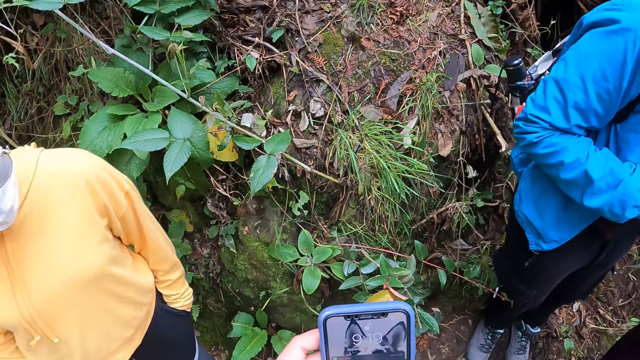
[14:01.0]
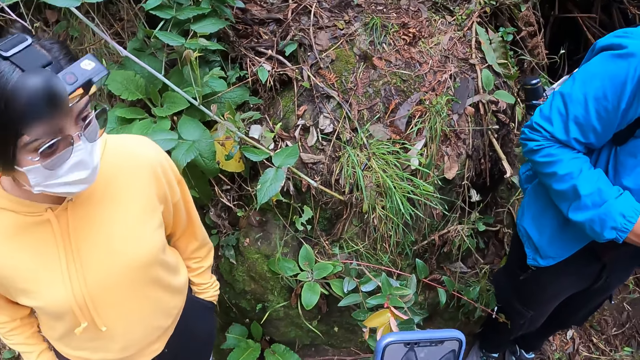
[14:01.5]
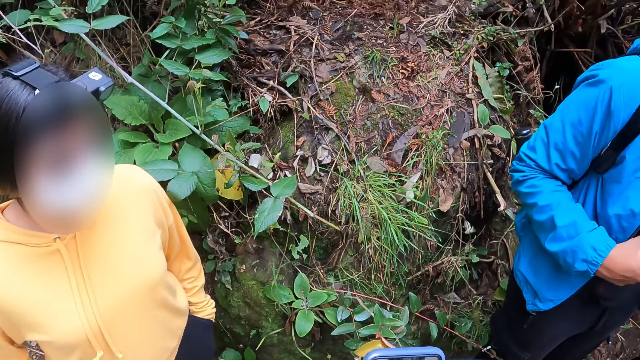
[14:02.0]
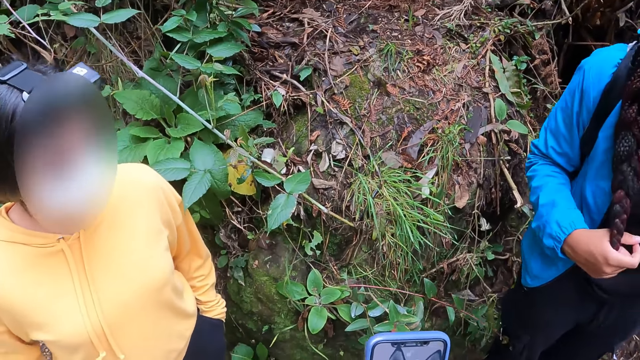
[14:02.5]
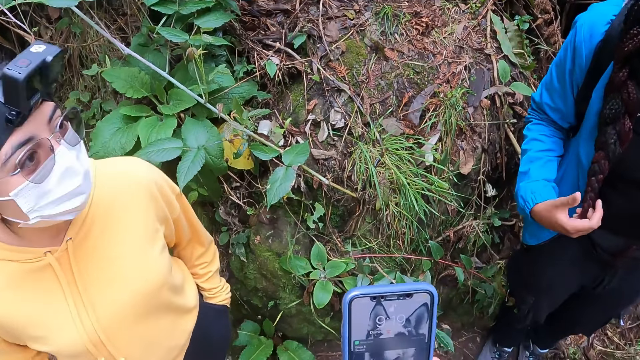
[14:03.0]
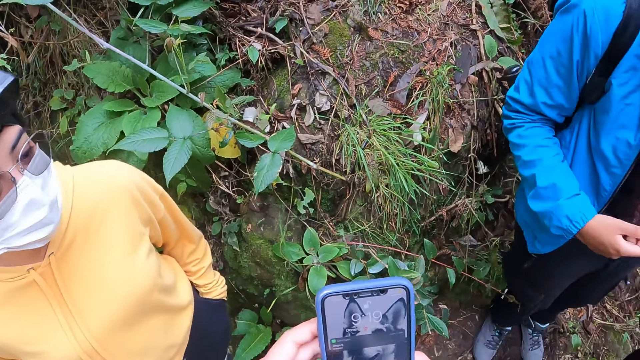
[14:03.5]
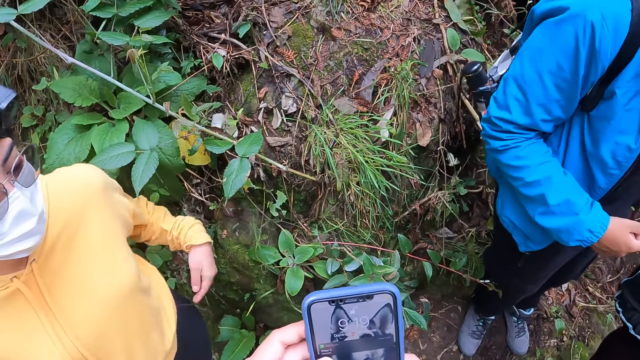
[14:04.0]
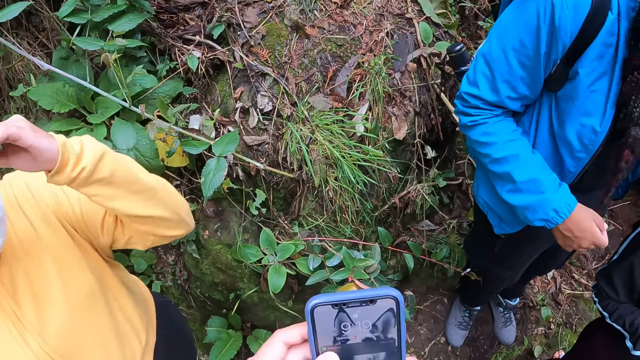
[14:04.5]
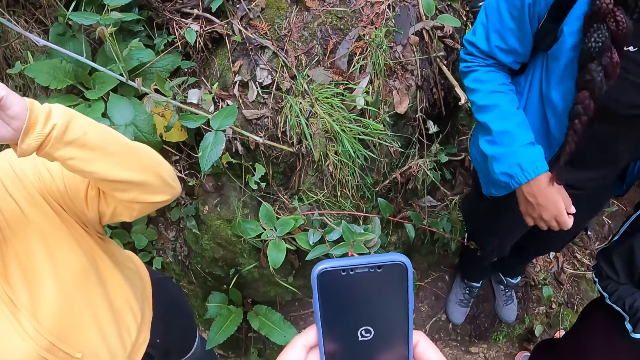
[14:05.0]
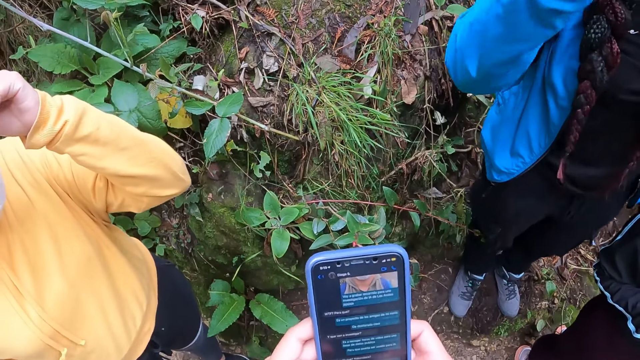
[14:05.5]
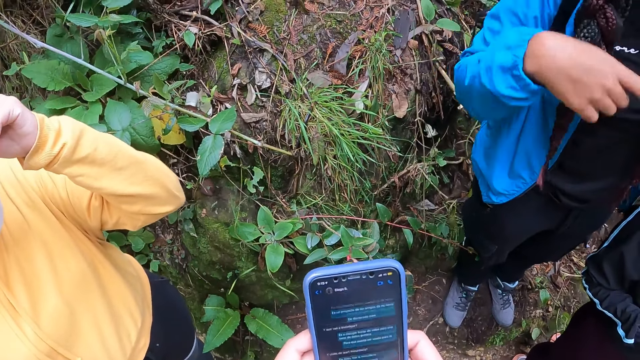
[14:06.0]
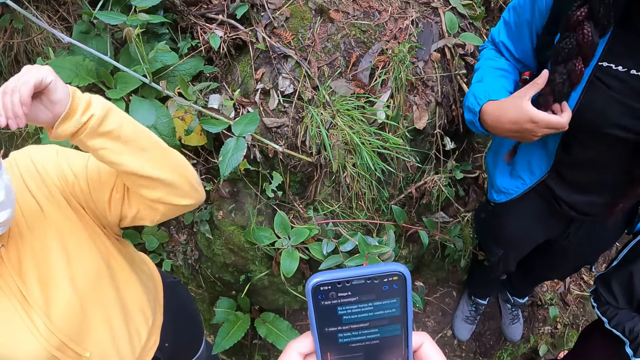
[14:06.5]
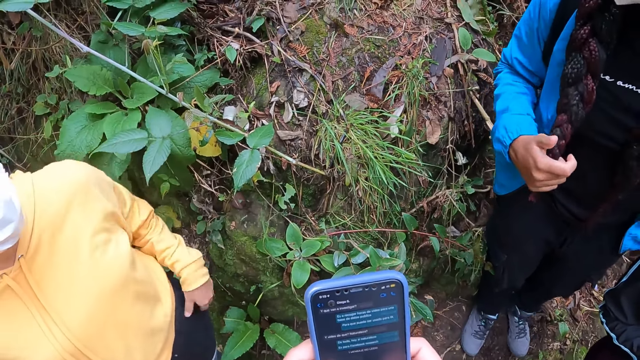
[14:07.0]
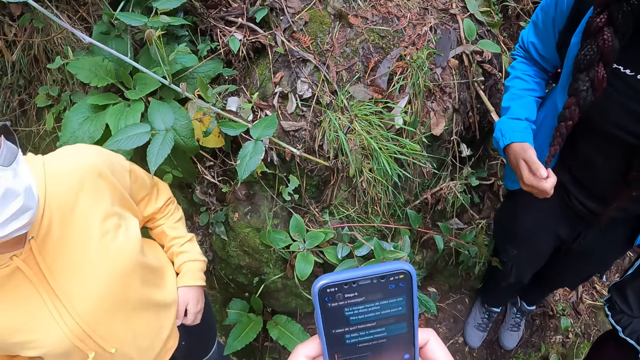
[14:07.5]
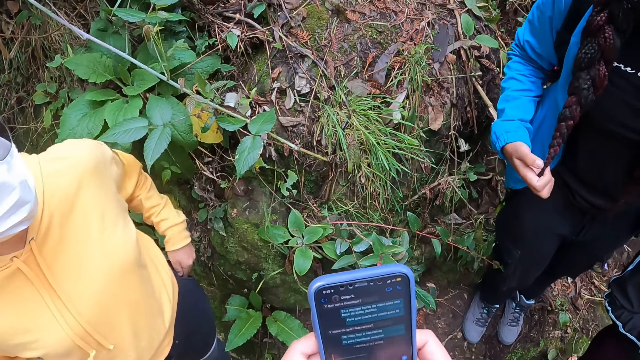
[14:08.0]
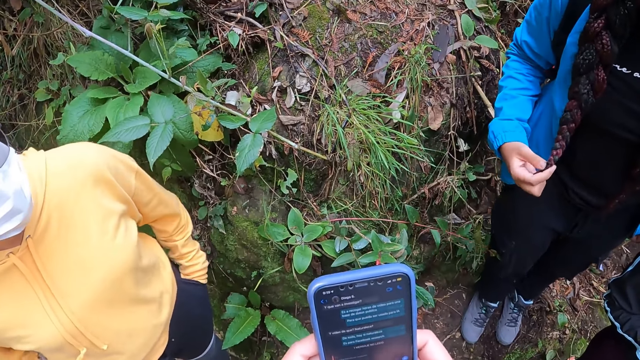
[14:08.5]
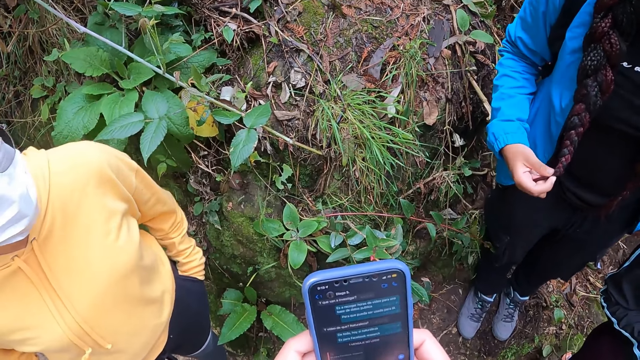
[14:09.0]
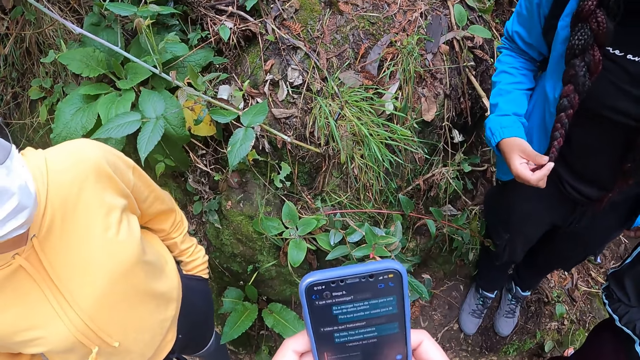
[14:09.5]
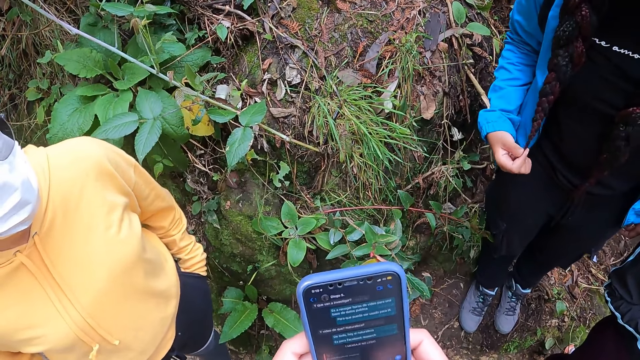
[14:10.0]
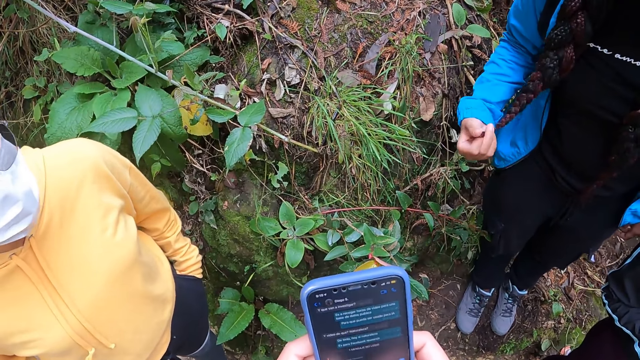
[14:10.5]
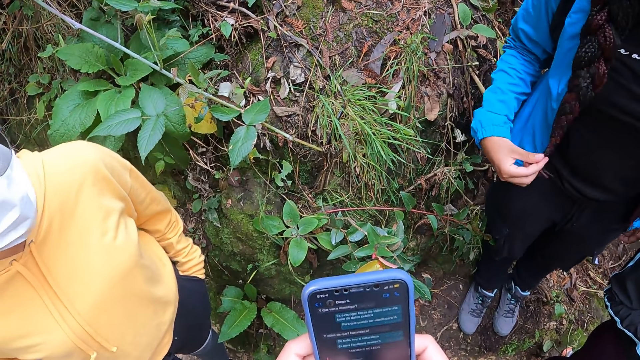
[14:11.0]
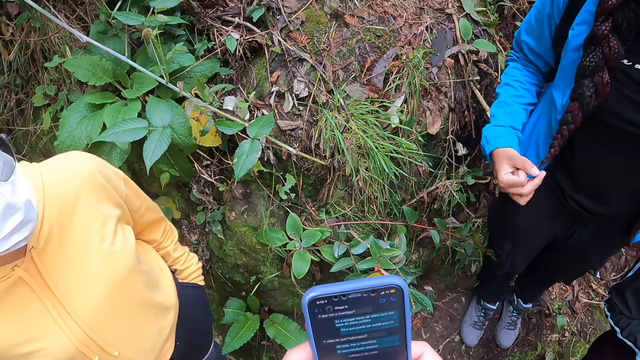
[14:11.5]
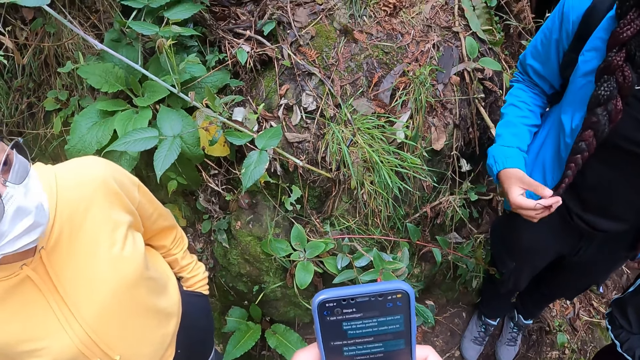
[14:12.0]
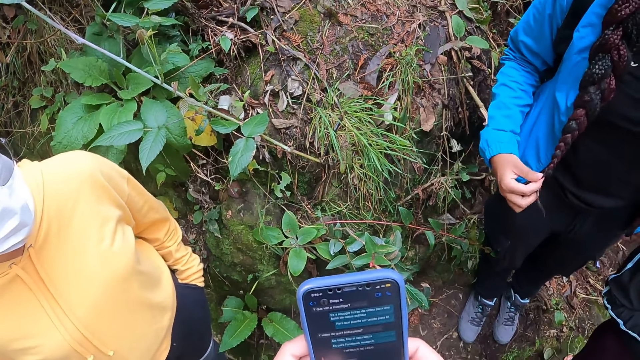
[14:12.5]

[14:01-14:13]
The camera wearer holds the mobile phone with her right hand. She operates the mobile phone with both hands.

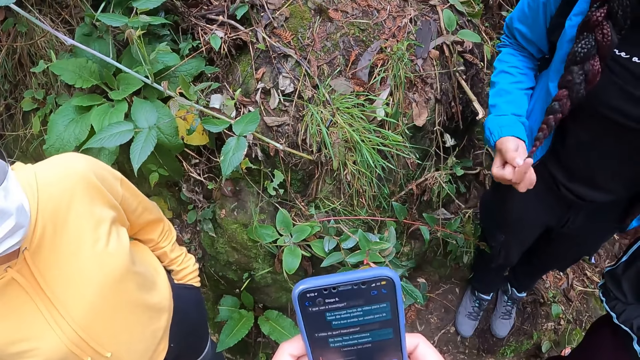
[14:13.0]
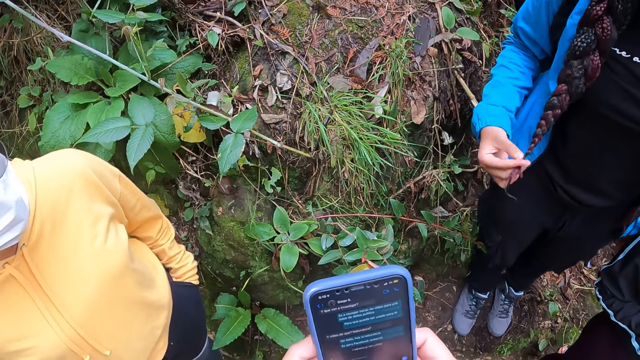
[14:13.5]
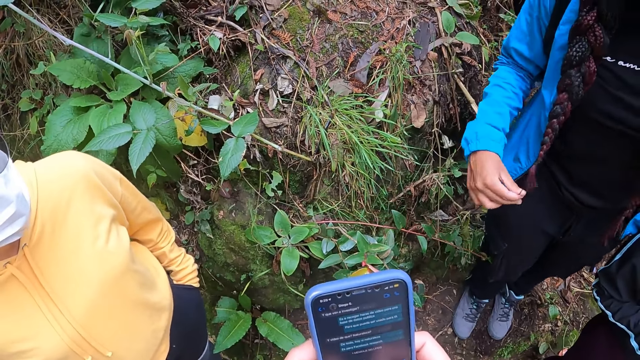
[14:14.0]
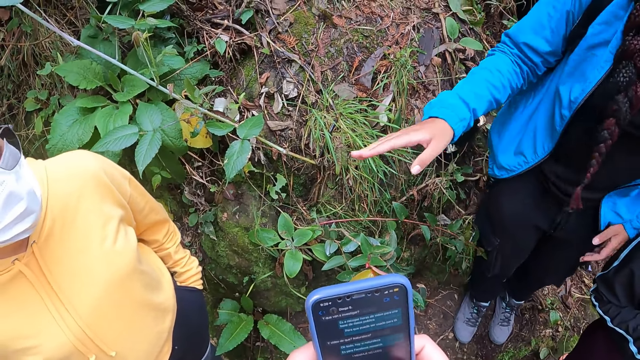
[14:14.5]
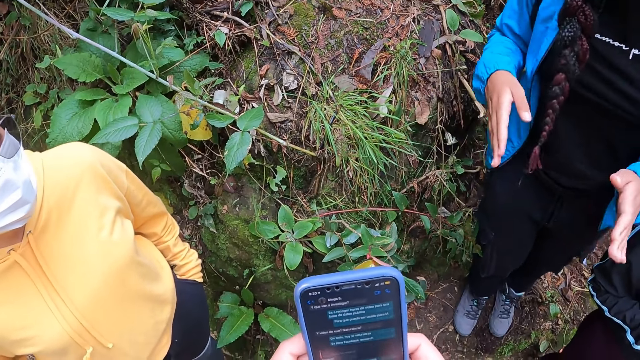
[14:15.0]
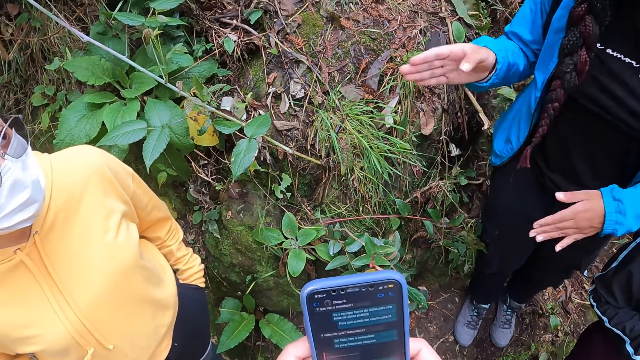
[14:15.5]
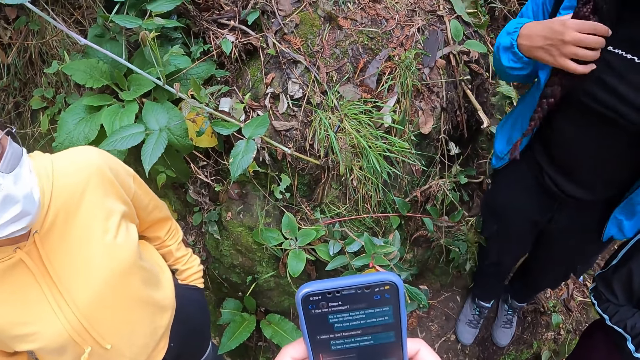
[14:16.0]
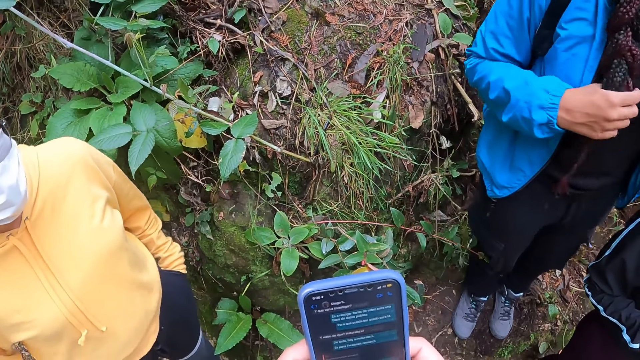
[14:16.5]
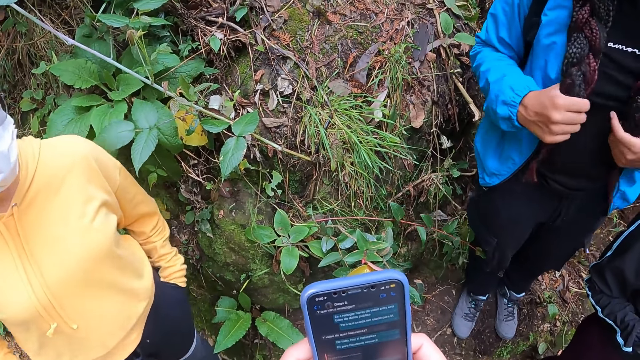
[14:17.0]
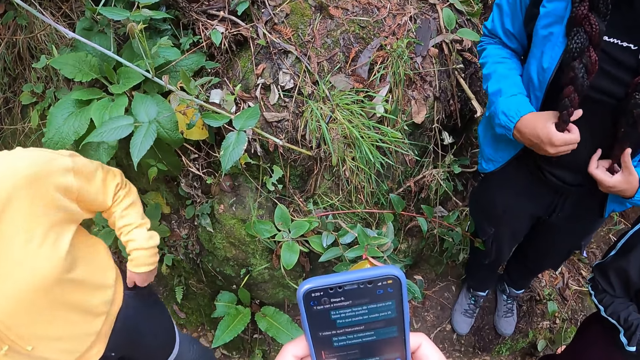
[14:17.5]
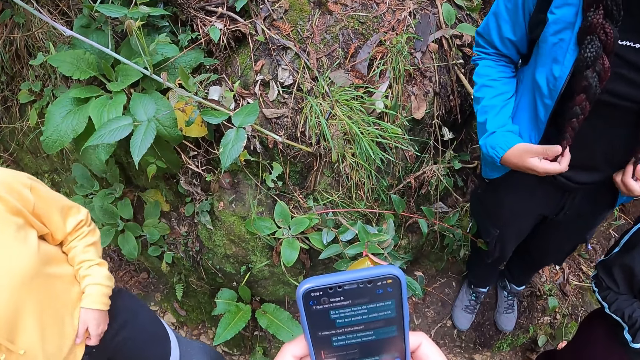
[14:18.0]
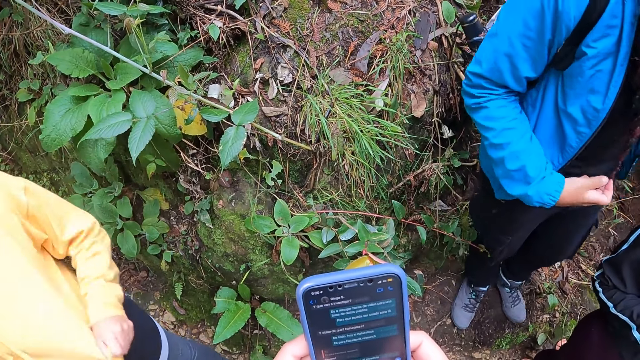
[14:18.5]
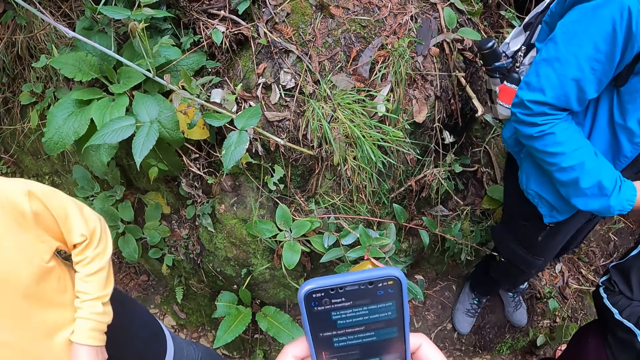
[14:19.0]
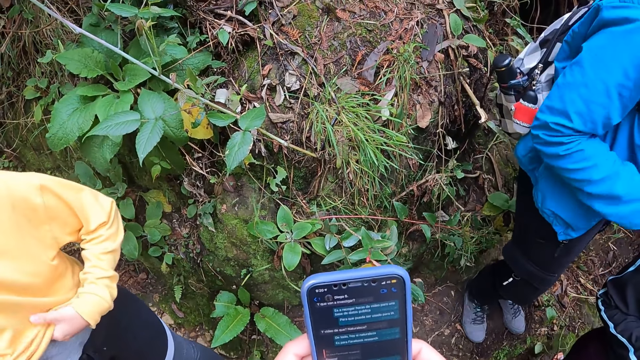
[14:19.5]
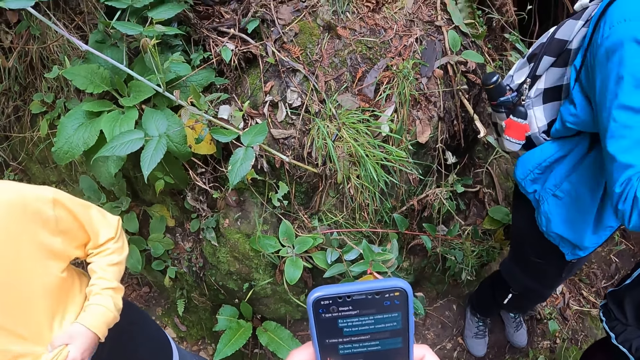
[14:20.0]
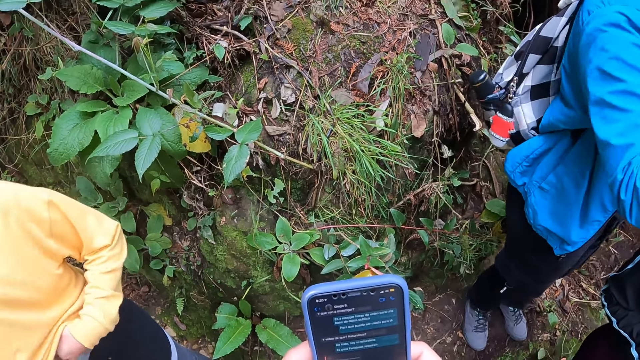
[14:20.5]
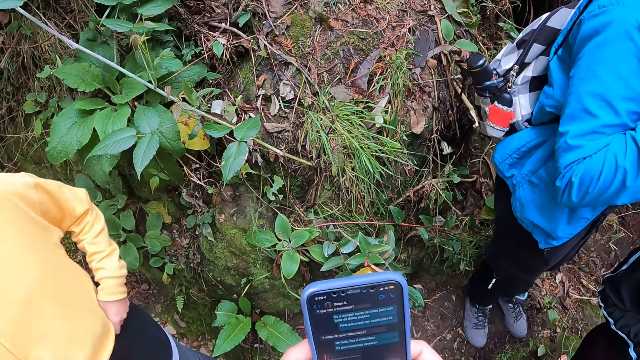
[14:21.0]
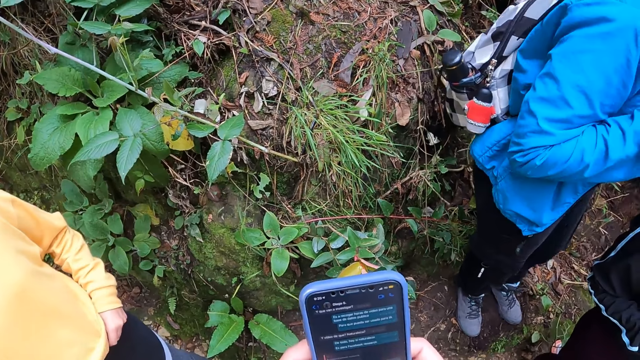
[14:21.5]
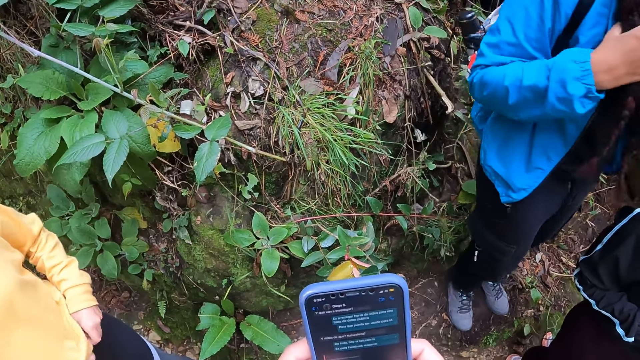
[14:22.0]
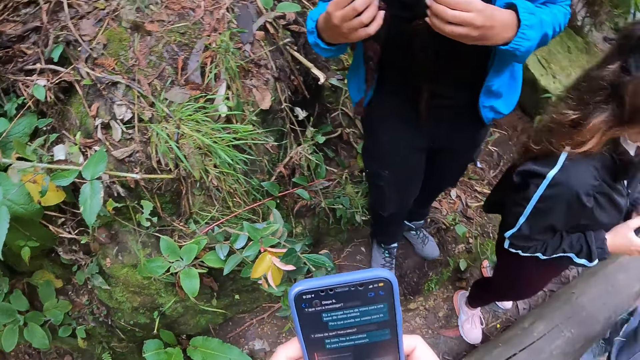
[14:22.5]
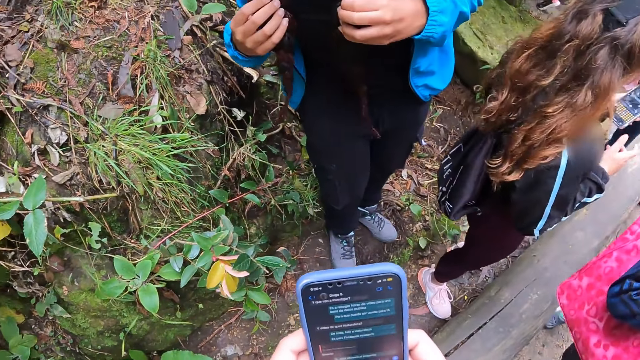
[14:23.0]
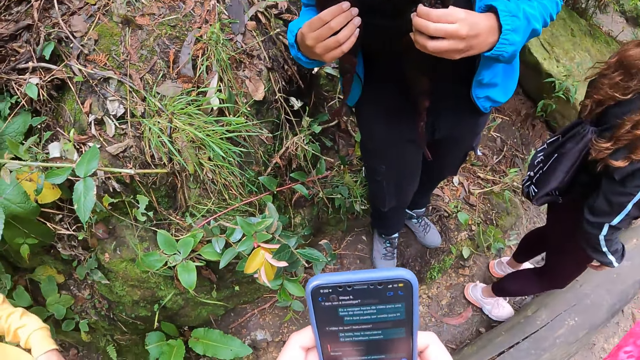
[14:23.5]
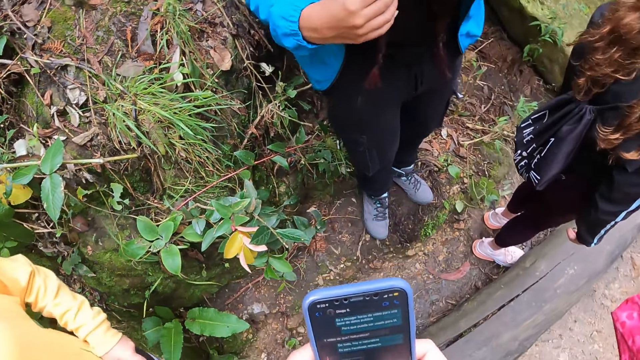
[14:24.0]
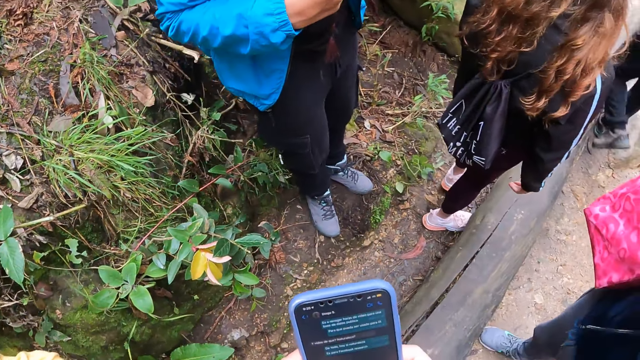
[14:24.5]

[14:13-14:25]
The woman holds the phone with her left hand.
